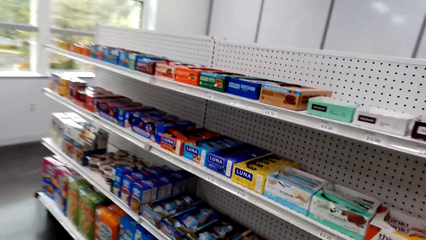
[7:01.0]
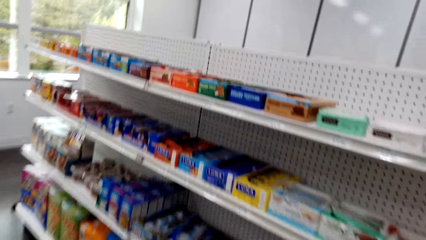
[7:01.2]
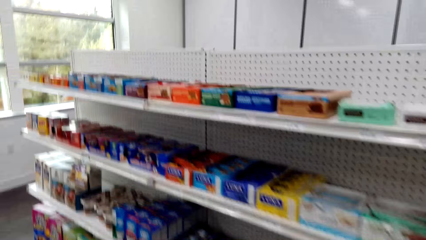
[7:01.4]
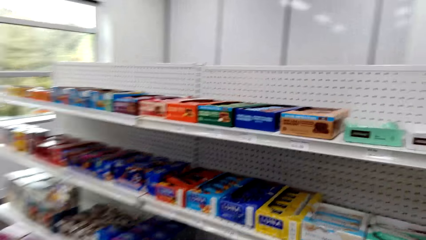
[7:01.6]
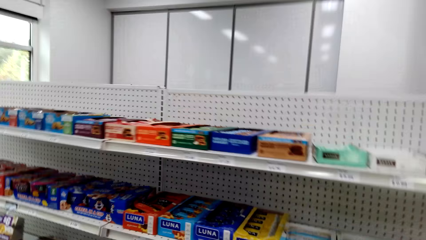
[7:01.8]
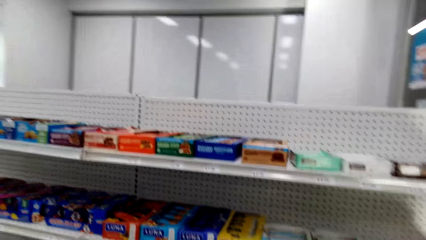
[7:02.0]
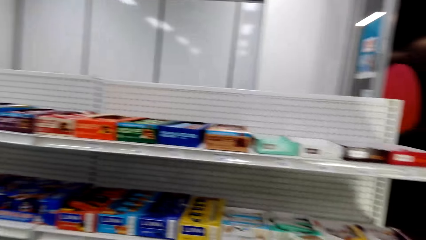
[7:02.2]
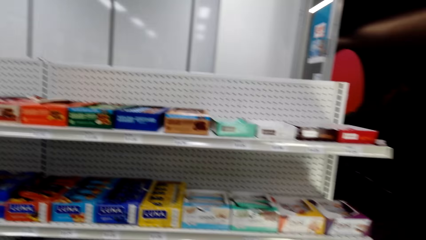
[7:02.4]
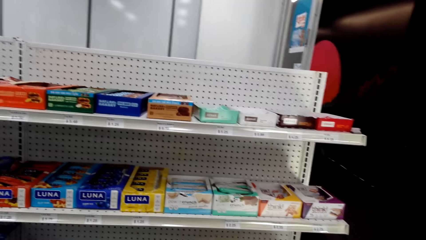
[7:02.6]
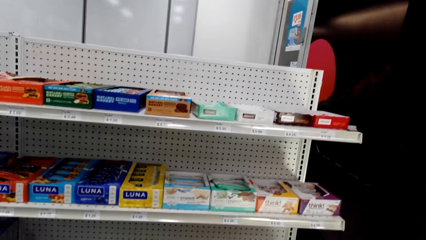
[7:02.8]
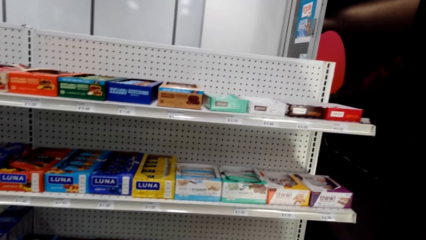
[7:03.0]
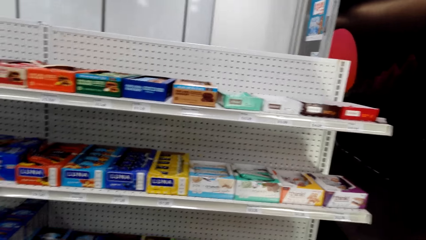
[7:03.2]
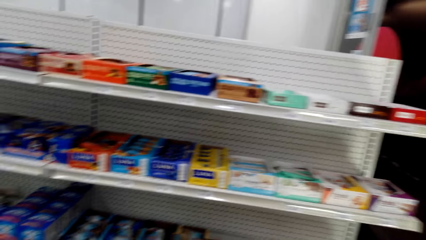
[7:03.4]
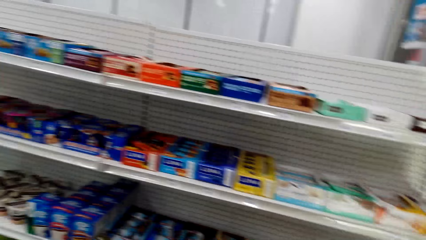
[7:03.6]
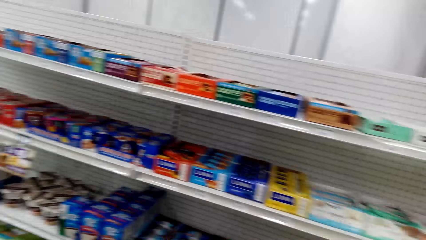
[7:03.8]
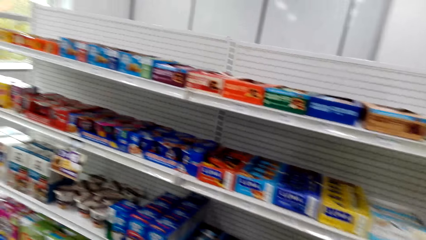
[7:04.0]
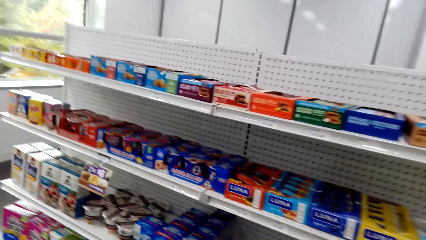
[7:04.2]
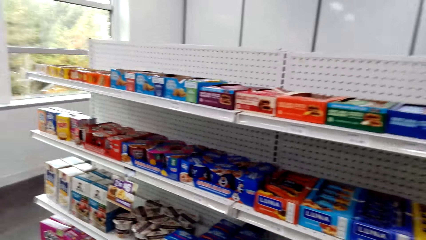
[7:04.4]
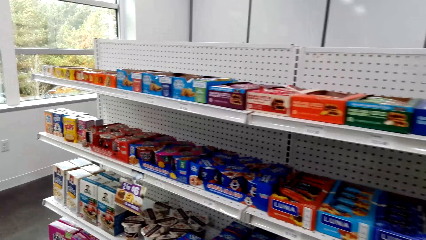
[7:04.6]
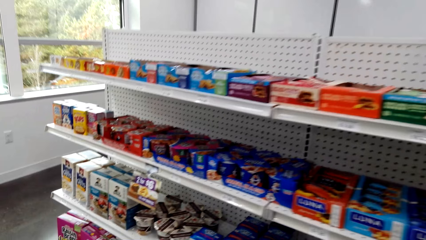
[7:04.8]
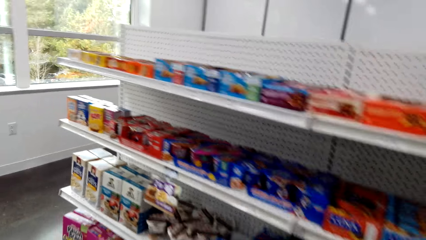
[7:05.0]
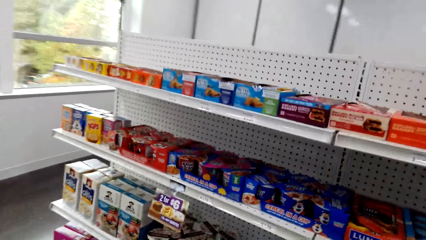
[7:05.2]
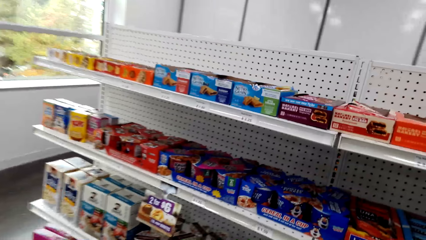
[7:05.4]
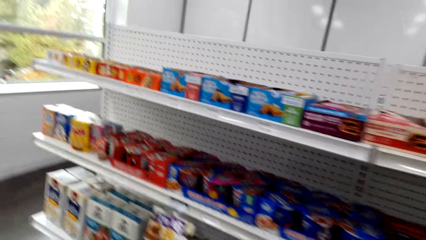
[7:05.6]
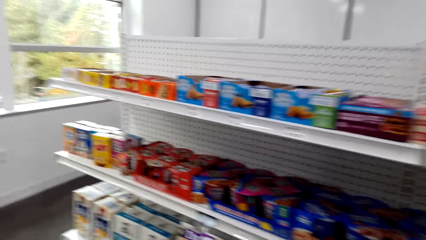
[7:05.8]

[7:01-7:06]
The camera wearer looks around the shelves.

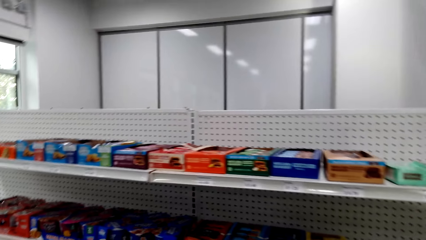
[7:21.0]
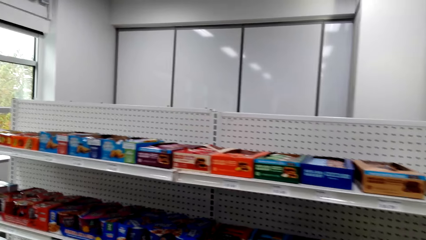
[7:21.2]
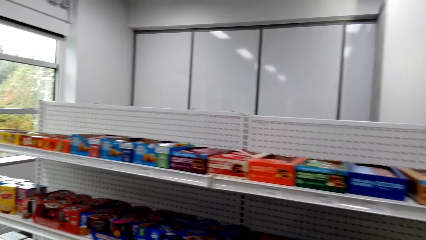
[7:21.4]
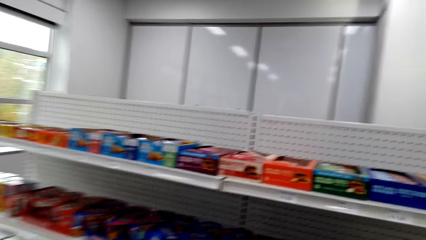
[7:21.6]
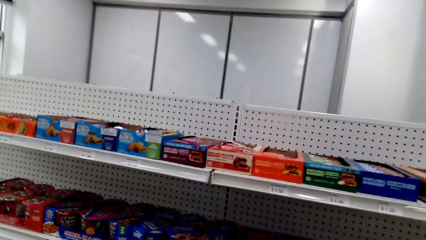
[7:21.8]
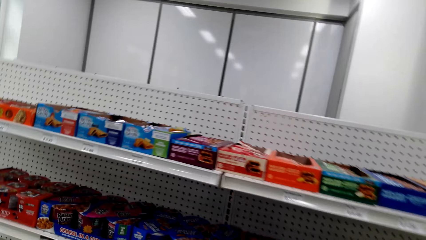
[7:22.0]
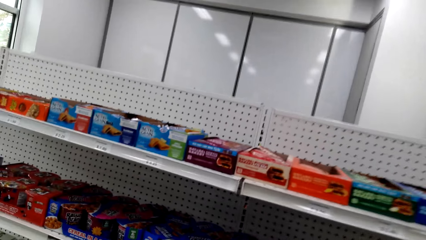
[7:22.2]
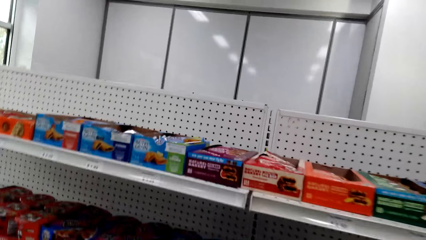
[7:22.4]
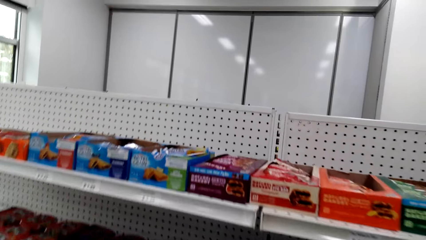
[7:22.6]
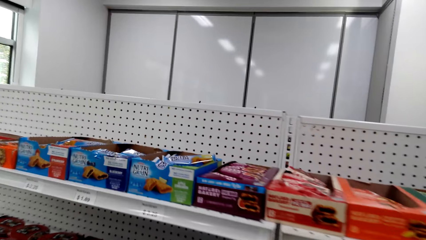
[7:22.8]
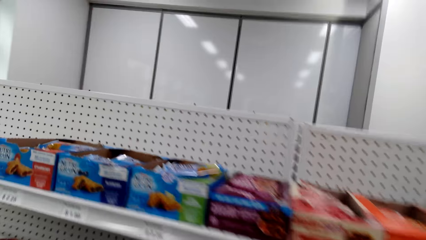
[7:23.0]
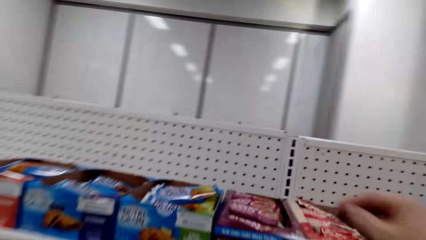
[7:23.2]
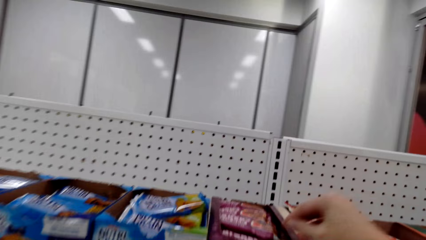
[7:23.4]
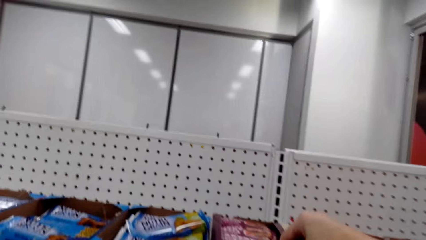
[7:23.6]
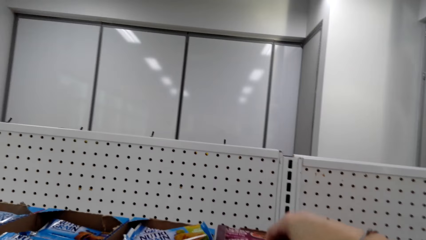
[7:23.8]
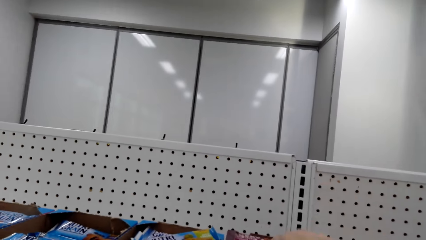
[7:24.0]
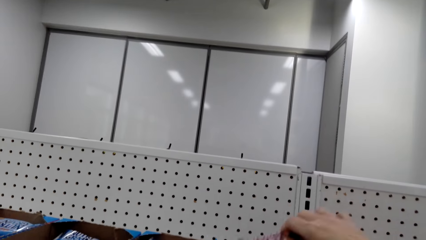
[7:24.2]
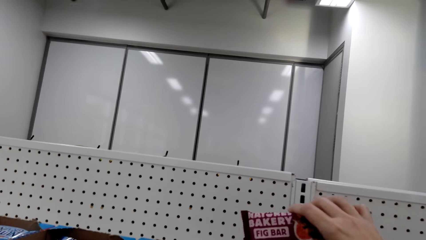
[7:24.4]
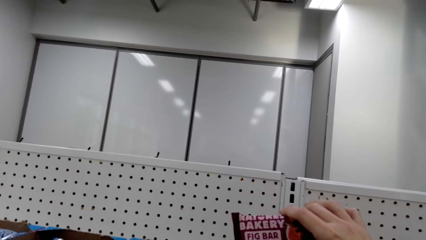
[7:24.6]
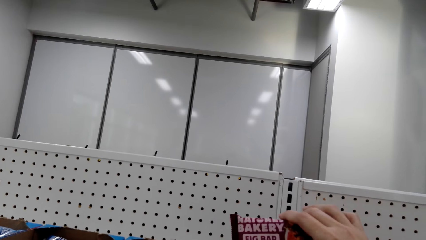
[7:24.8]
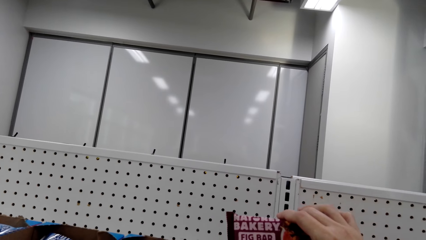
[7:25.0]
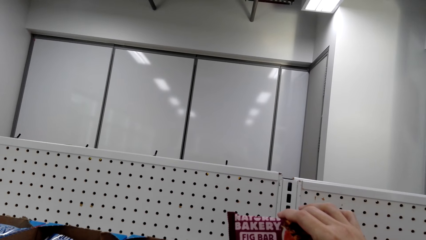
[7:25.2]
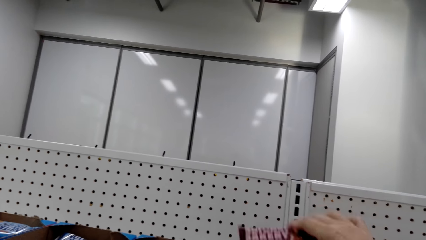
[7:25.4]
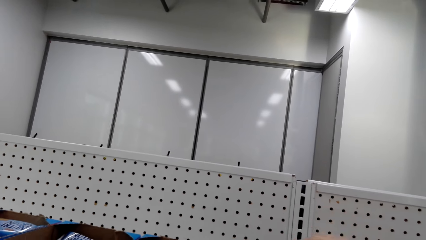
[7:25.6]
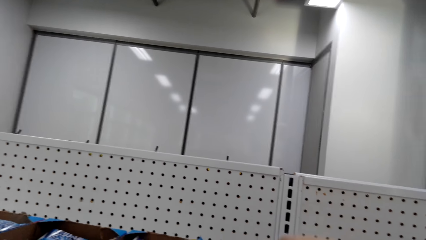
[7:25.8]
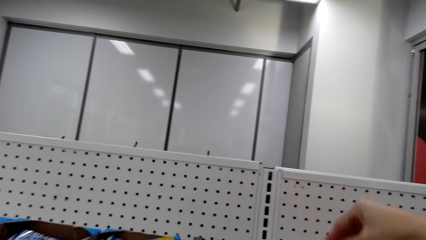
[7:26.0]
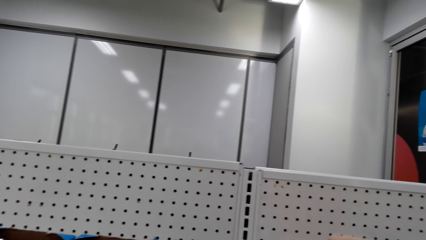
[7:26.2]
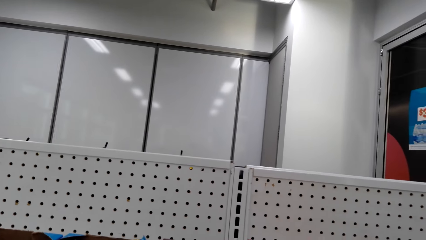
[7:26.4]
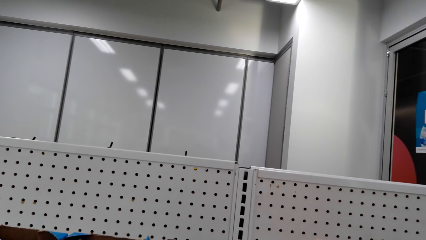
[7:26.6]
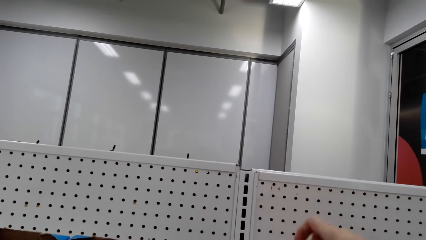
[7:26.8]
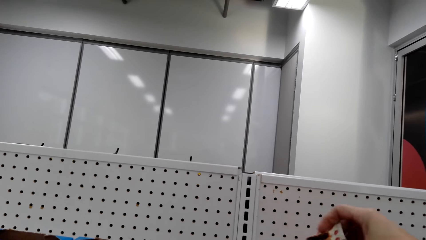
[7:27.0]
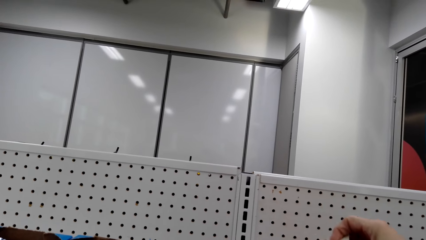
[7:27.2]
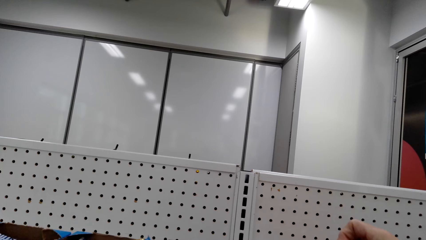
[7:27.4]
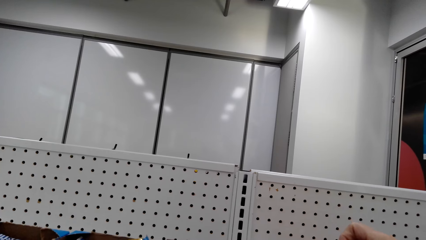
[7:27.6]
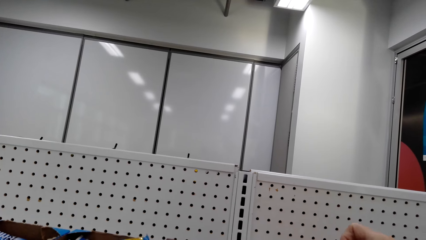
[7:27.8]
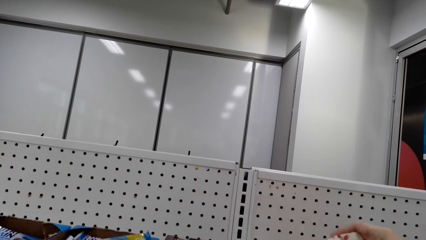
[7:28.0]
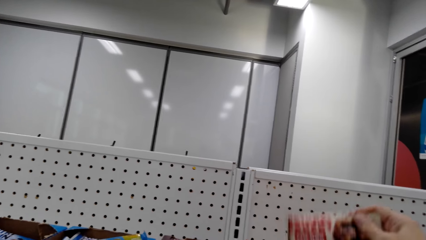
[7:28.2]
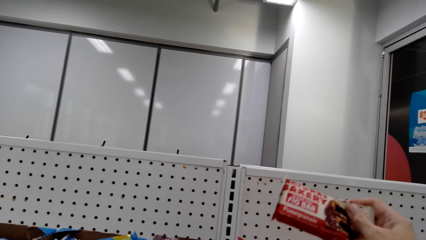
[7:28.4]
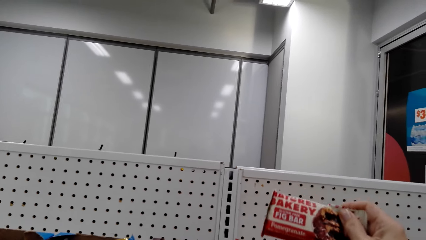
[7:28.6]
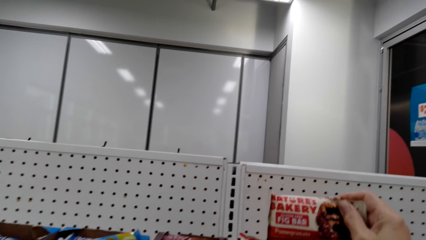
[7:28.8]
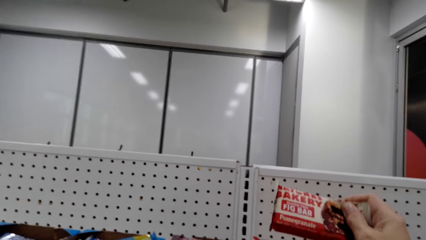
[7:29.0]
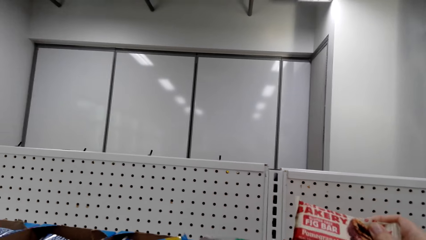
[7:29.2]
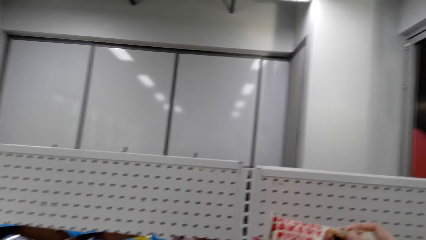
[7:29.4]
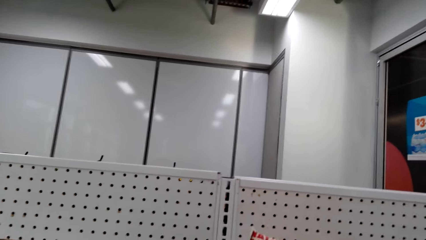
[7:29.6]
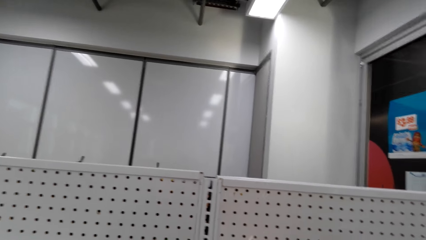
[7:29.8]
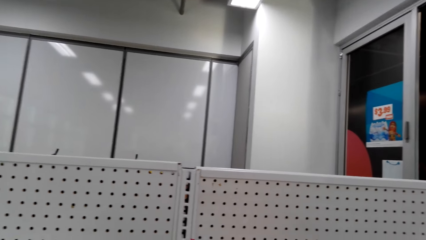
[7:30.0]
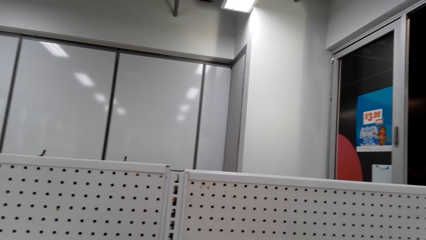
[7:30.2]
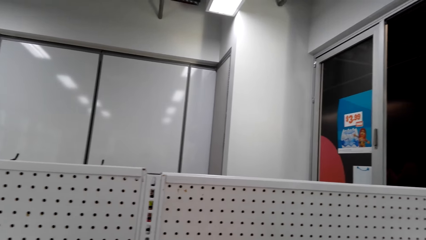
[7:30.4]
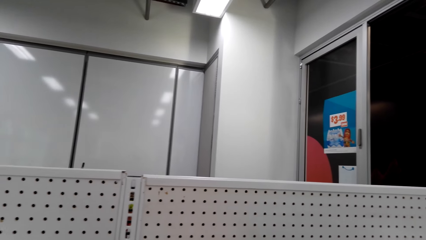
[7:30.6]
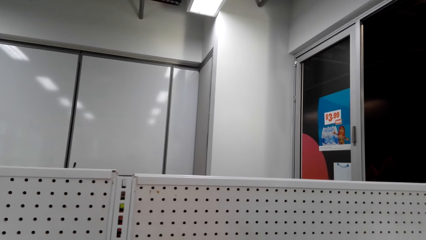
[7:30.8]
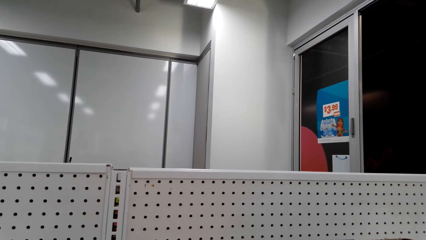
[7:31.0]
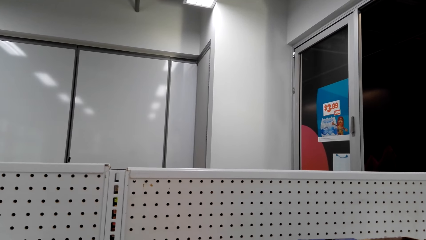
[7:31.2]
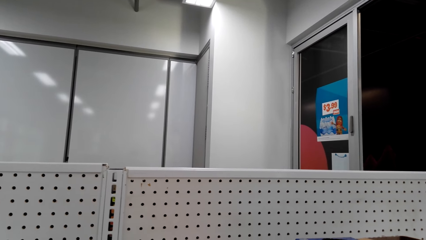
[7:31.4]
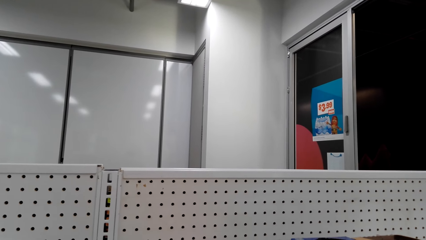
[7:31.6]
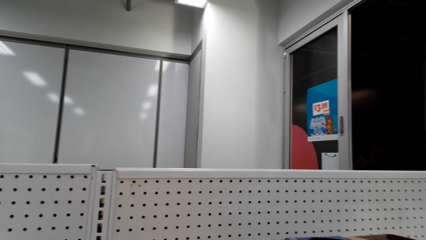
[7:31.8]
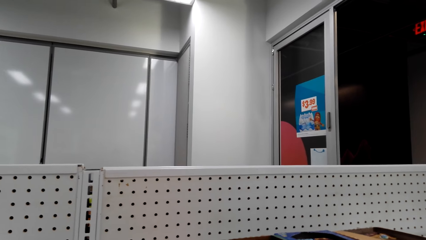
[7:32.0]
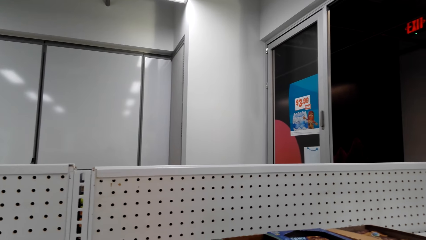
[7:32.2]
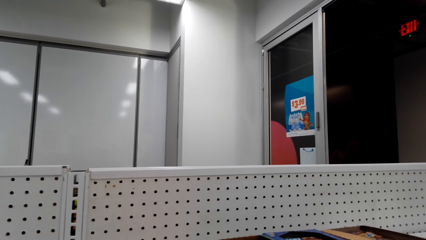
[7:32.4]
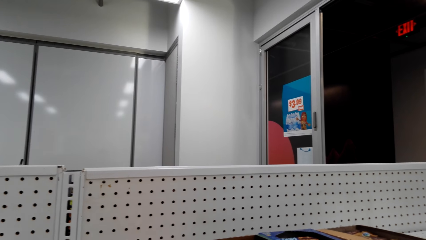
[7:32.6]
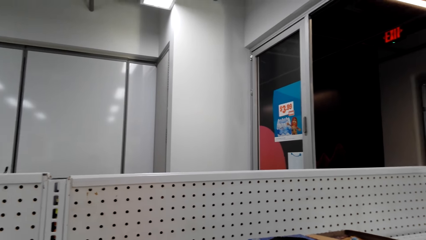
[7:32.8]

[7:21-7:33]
The camera wearer picks a Nature's Bakery fig bar. They pick the sachets from the shelves.
